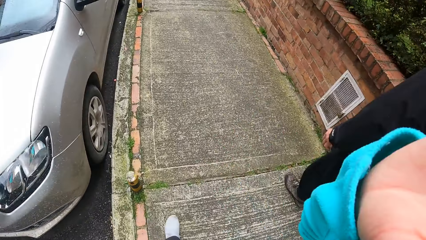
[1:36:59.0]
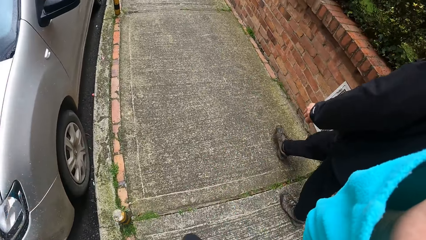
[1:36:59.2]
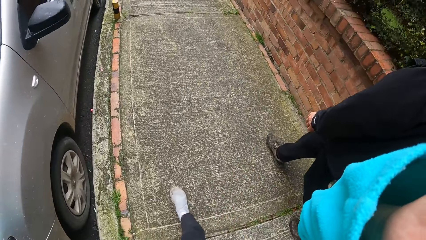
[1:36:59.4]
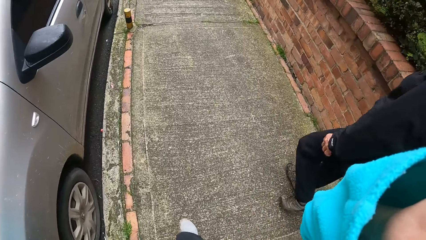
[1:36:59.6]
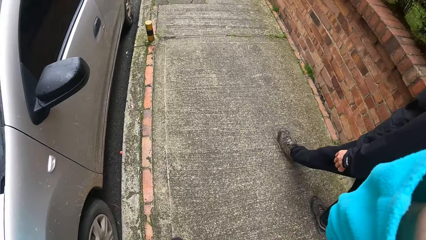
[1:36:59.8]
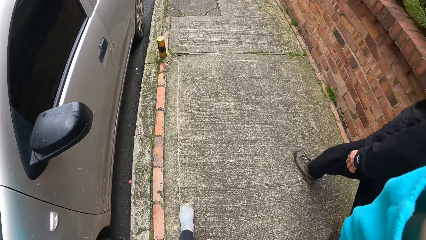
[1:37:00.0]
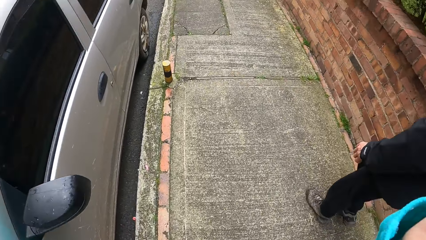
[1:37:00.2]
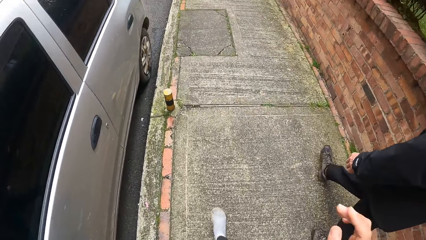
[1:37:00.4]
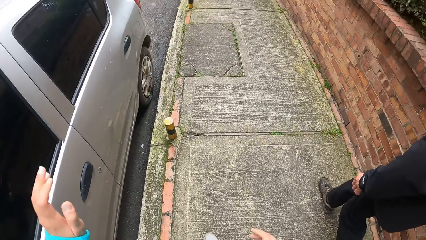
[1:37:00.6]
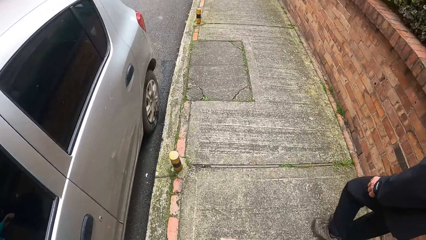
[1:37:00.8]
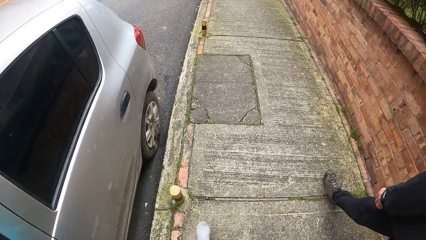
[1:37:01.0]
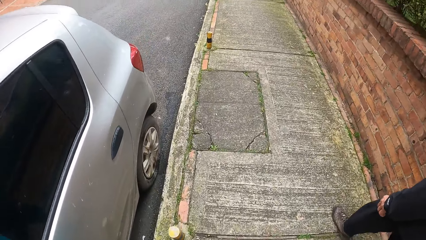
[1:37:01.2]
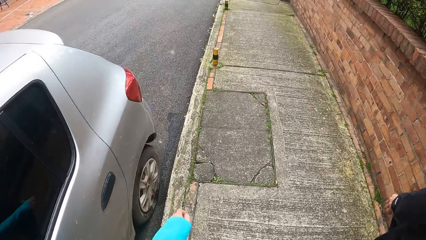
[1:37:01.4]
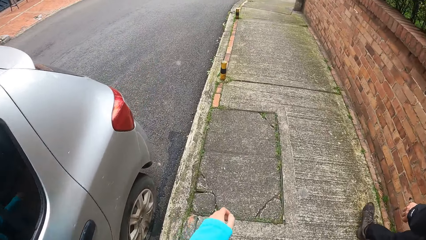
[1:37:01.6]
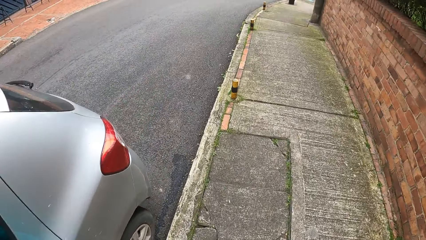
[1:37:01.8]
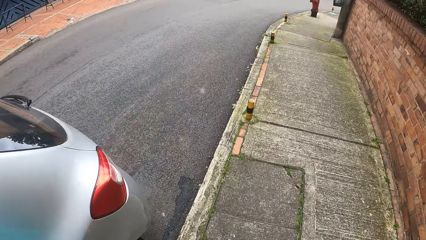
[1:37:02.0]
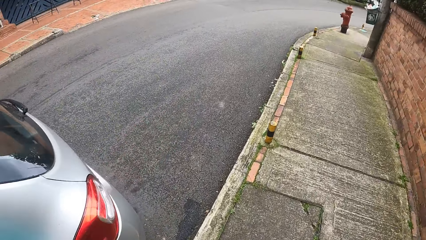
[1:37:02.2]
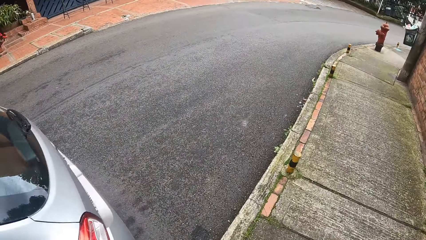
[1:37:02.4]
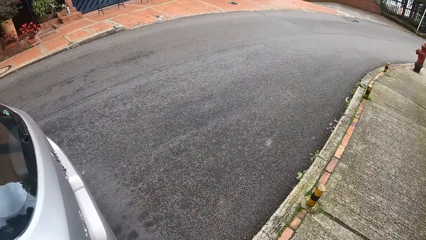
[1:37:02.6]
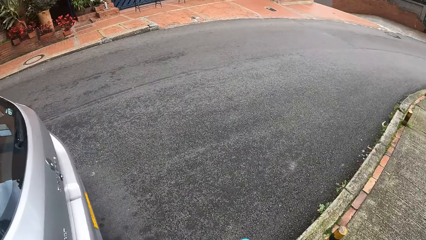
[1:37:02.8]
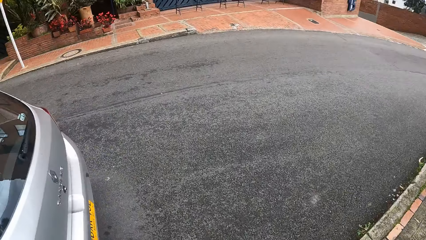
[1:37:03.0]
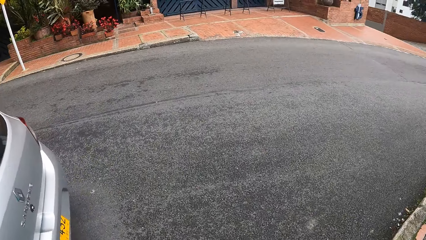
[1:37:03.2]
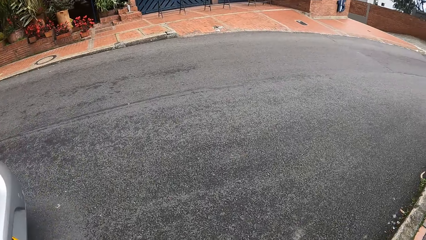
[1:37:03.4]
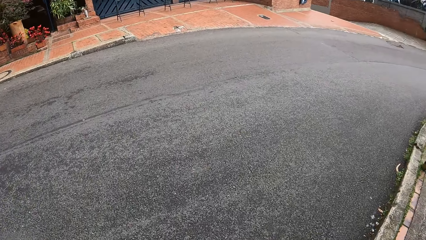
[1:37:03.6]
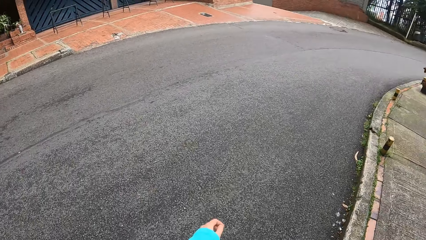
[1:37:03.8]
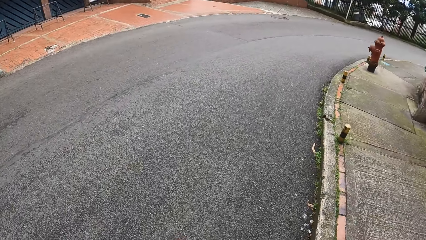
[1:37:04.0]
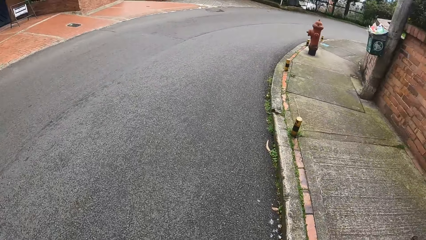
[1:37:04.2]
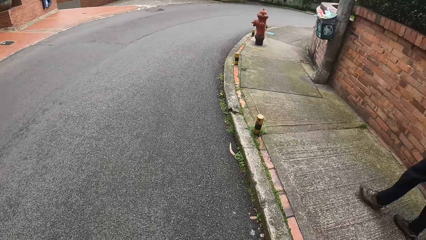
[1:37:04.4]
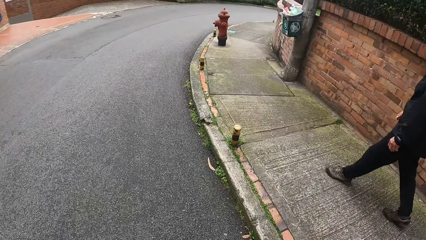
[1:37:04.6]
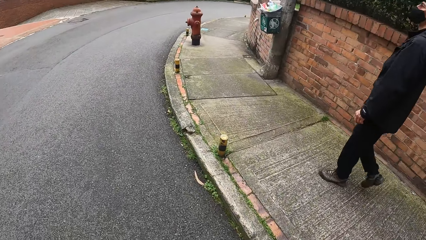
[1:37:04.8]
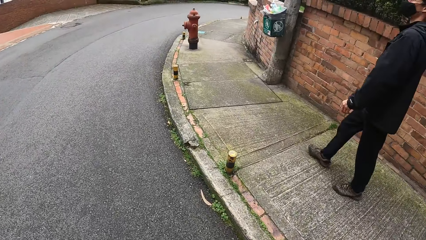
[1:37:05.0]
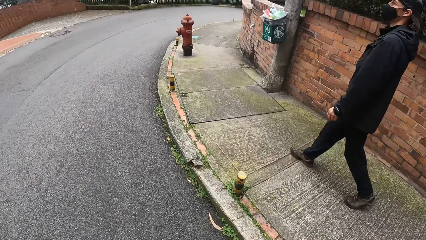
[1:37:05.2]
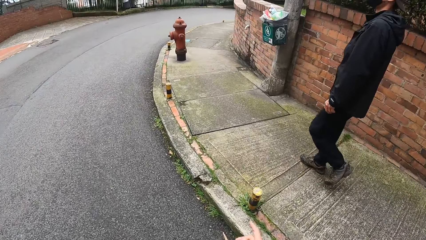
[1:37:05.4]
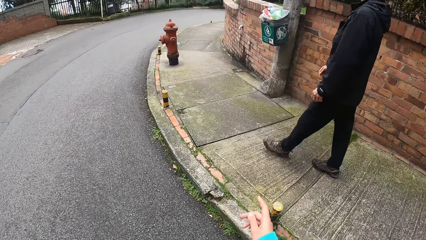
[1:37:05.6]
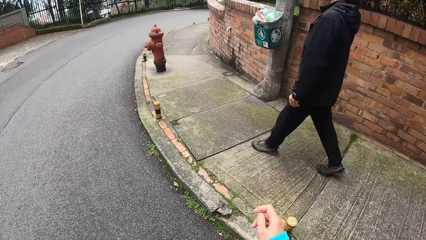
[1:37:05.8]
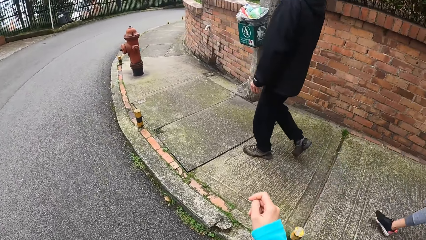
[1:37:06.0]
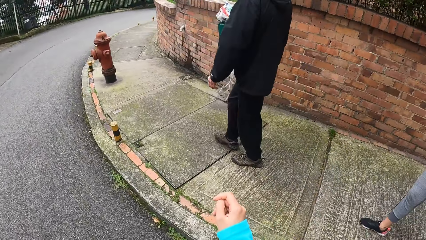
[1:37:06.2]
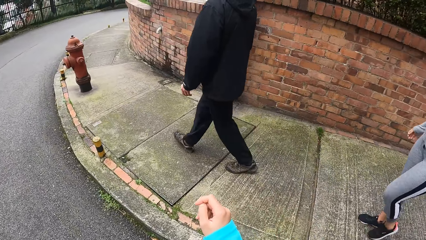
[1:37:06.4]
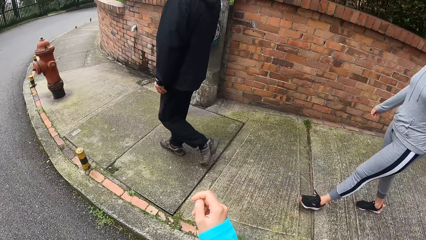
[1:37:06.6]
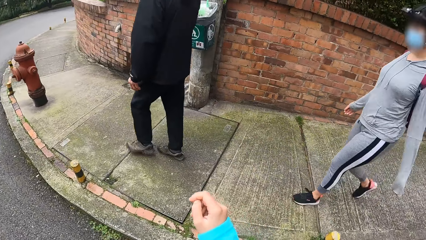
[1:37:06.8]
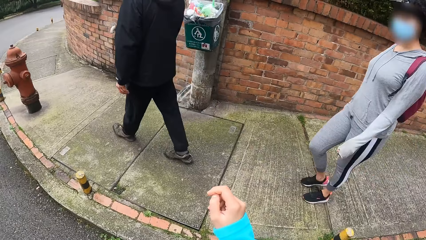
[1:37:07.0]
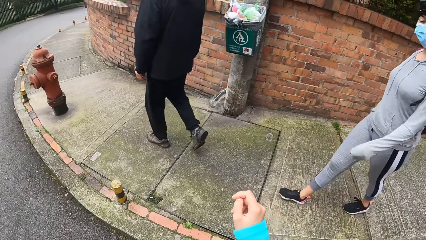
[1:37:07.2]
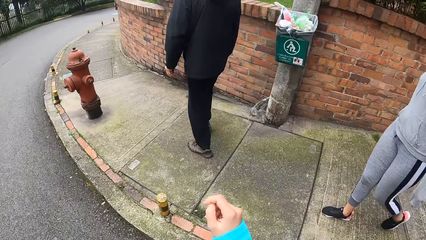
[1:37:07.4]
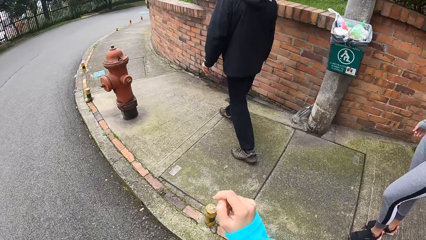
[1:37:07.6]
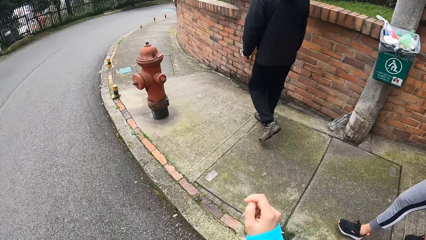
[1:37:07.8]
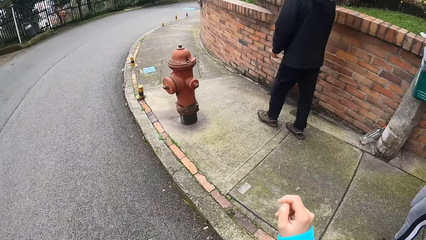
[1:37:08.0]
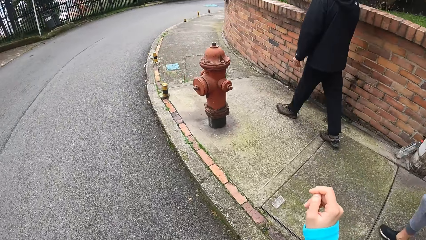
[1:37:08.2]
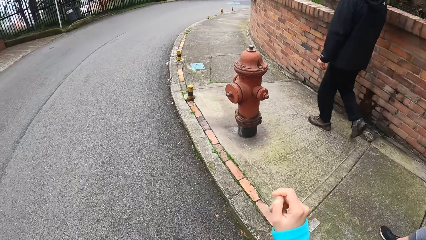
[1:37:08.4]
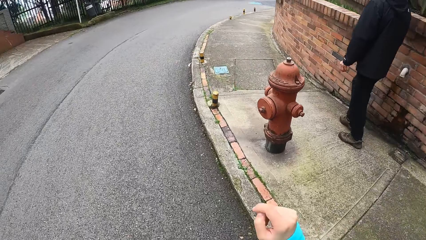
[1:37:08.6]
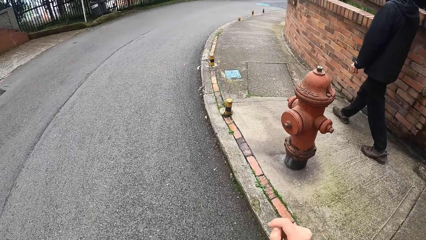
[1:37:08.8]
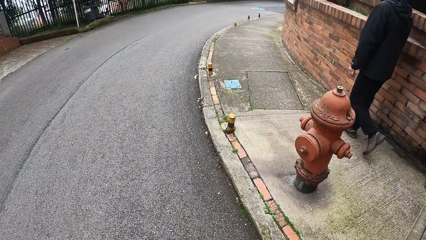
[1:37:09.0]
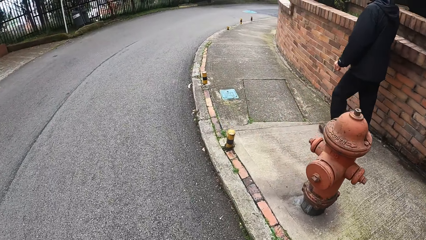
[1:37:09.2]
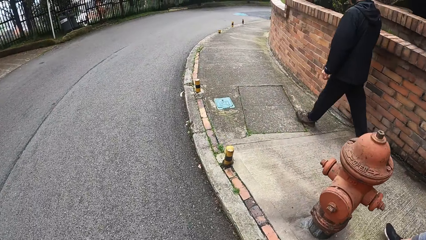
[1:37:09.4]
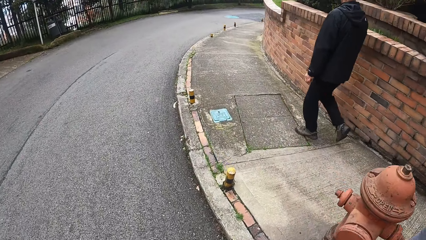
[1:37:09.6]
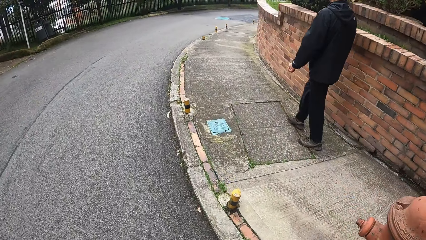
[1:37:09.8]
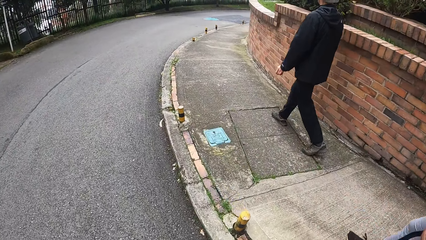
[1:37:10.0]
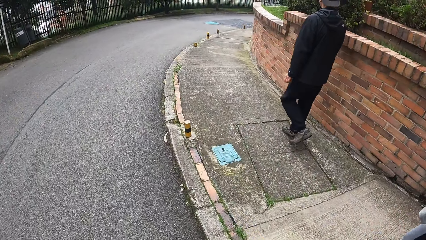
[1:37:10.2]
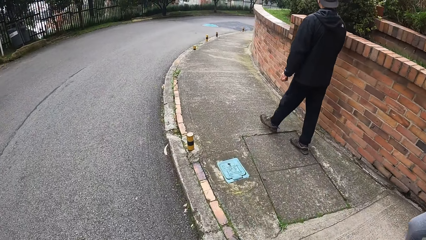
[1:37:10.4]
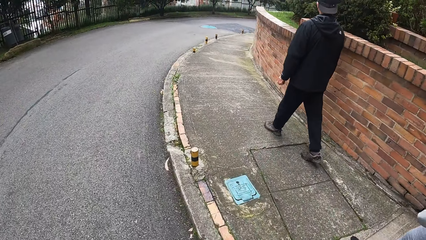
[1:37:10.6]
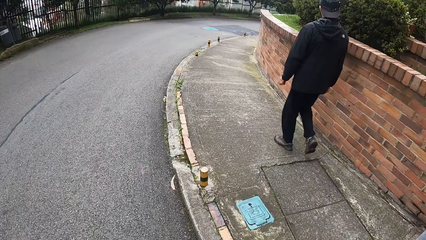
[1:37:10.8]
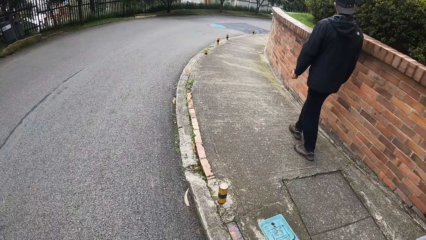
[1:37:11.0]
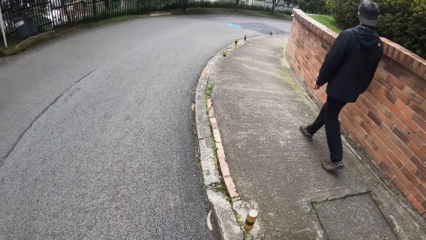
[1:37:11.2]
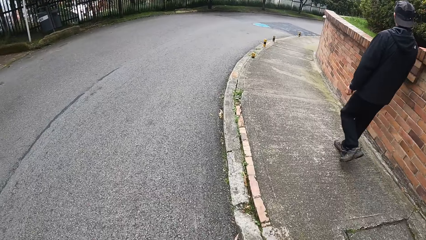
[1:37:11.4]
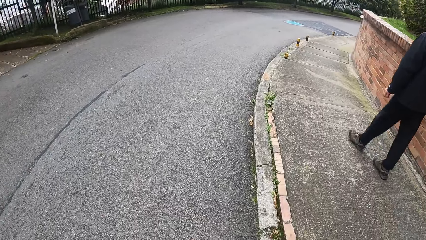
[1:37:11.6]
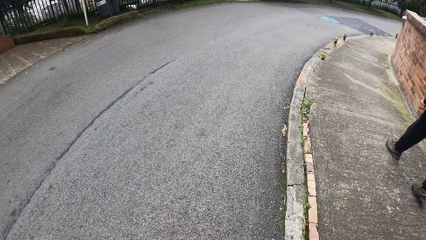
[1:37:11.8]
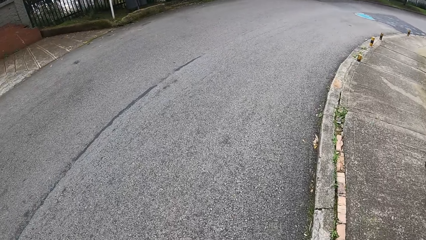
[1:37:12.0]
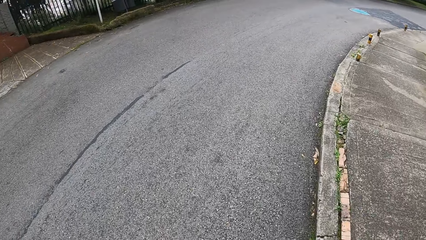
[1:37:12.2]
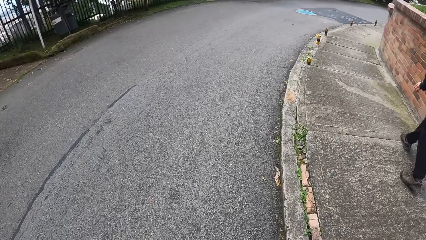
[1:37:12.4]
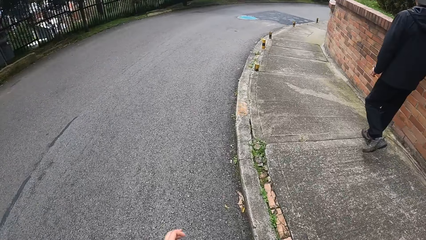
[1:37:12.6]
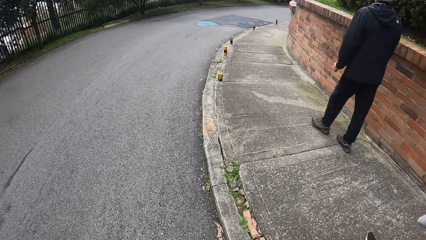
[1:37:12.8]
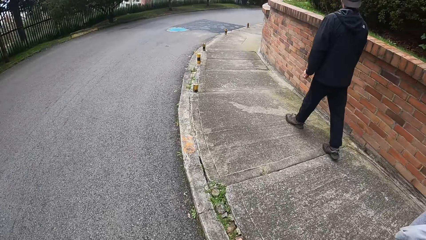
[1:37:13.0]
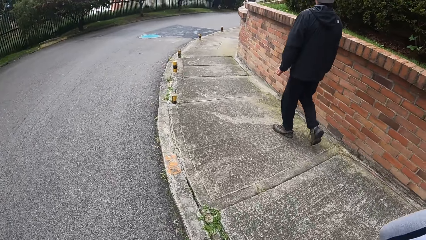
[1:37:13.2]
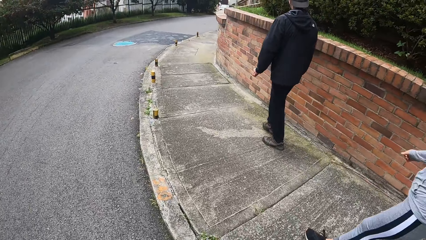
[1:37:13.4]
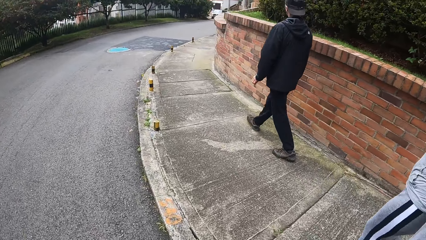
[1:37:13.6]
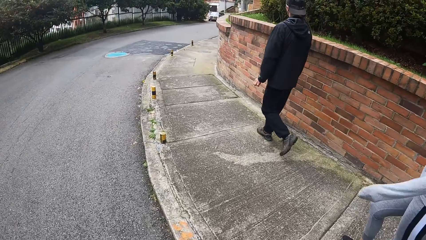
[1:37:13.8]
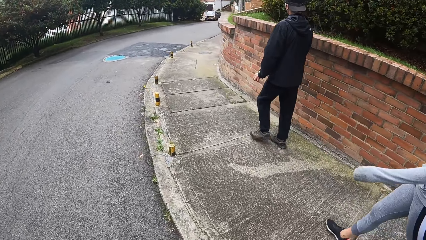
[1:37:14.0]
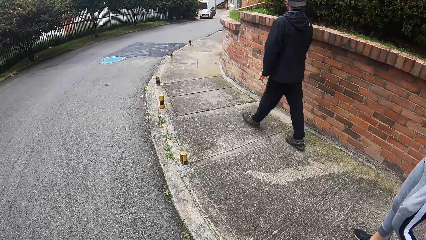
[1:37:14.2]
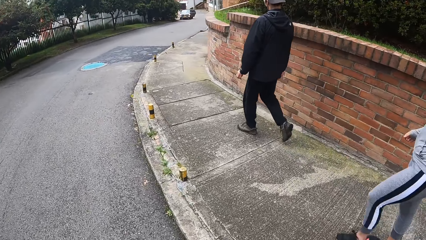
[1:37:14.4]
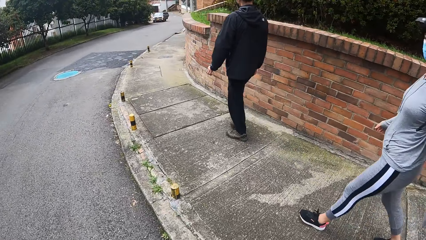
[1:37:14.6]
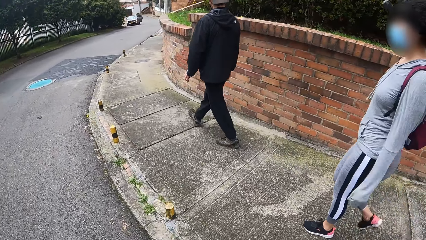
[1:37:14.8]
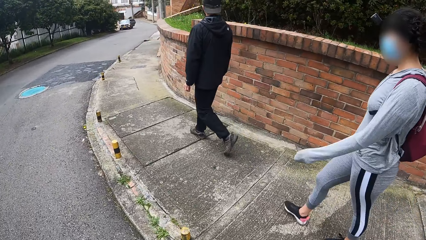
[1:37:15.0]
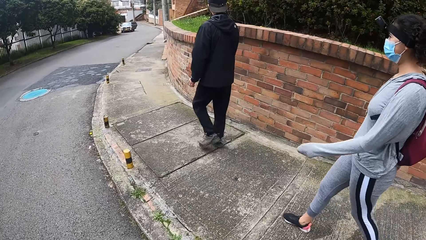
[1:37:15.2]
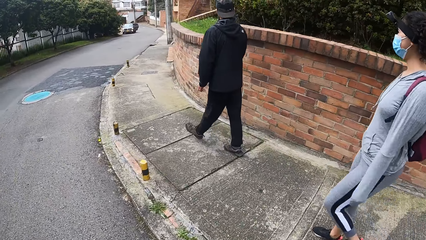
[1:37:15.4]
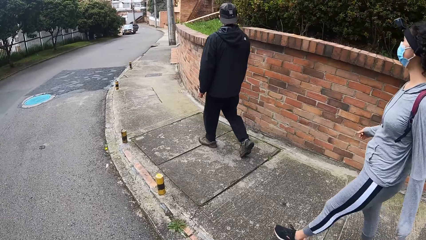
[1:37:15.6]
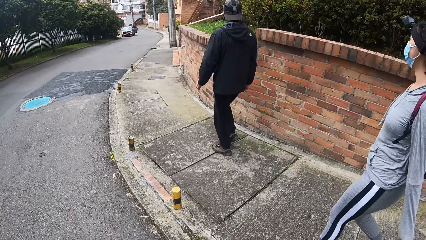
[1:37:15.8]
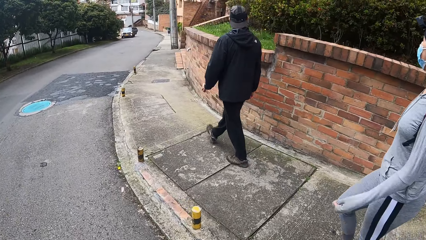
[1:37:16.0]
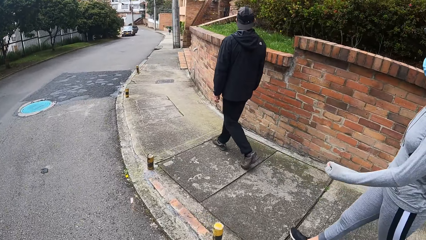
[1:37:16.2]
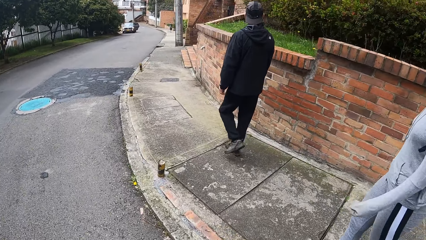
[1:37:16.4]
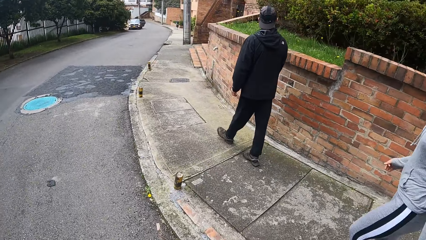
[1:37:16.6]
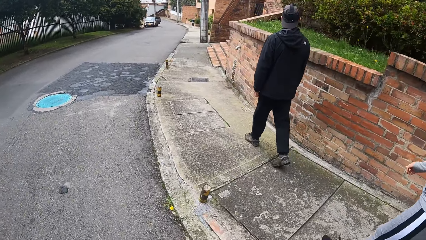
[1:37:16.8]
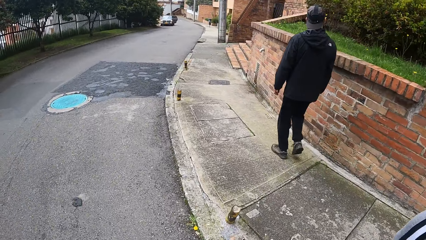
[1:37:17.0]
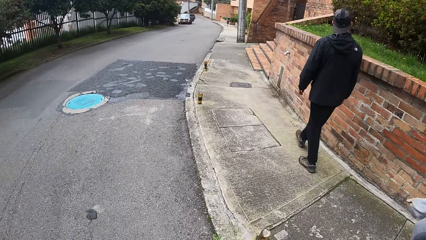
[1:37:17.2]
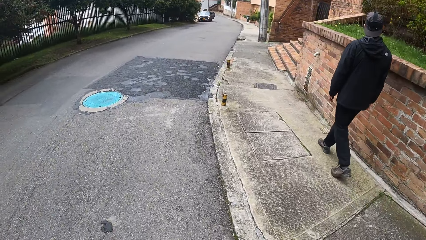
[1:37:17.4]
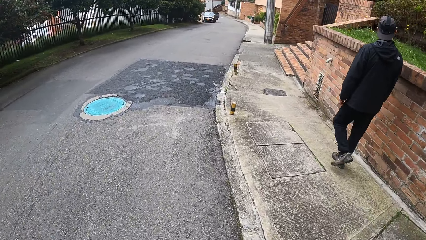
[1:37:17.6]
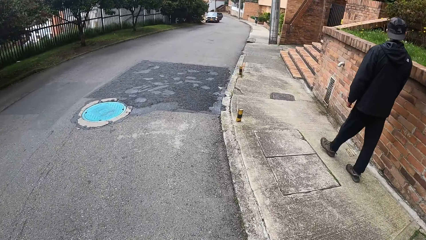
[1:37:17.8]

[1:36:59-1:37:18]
The camera wearer lifts up his right hand. He looks around.
